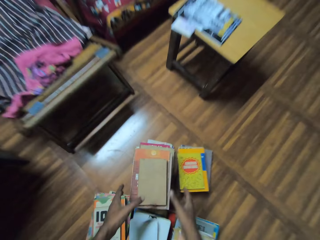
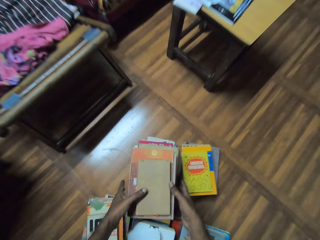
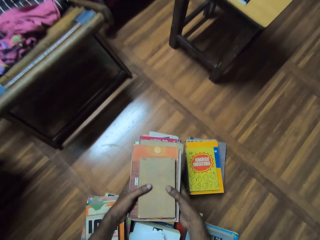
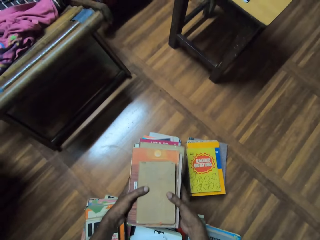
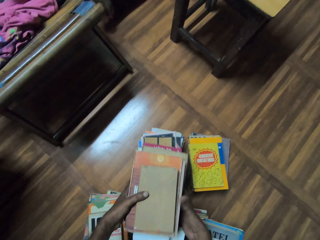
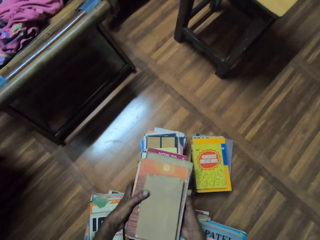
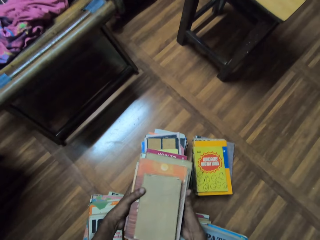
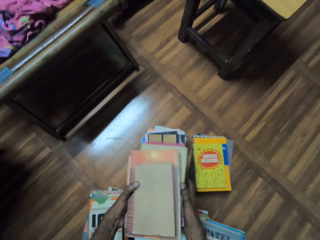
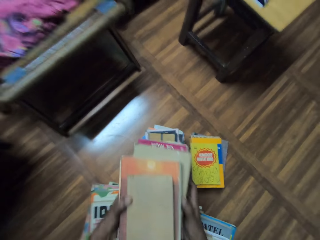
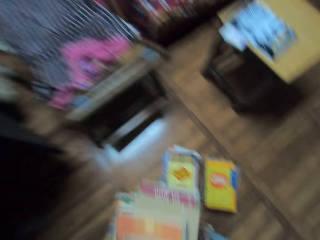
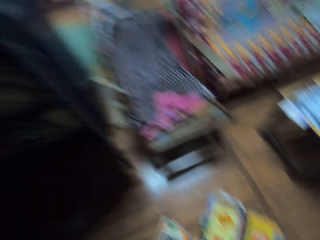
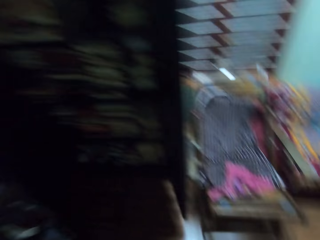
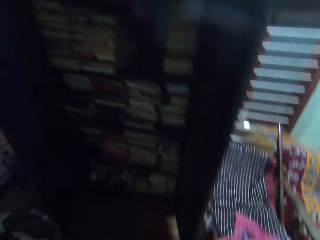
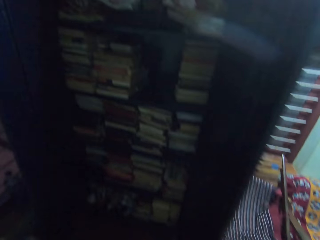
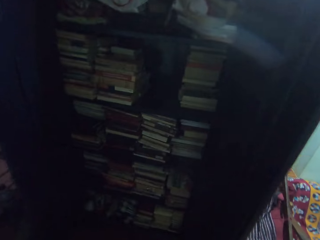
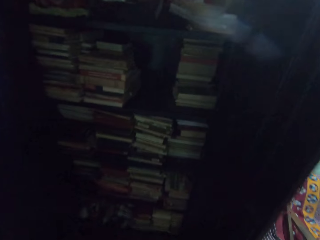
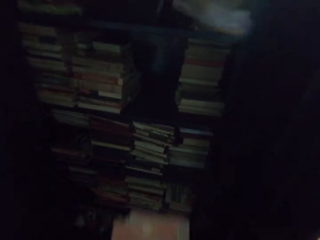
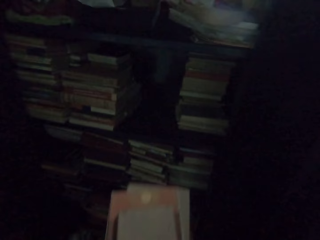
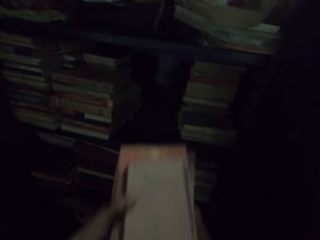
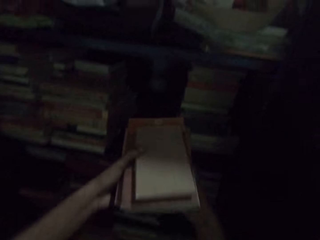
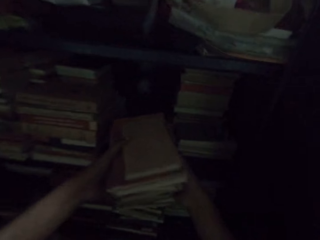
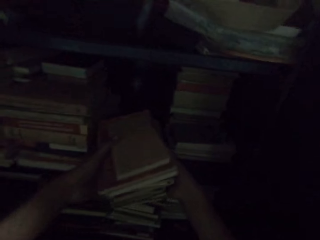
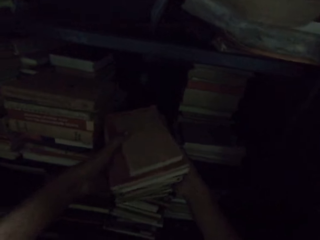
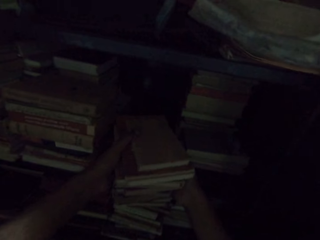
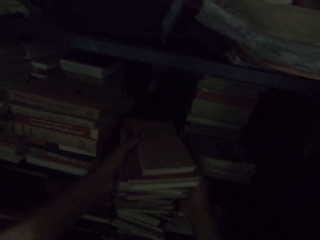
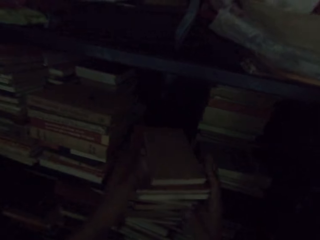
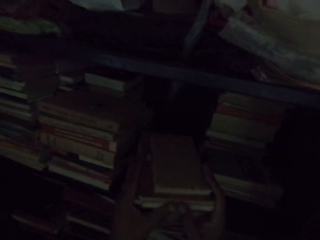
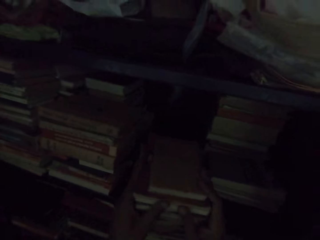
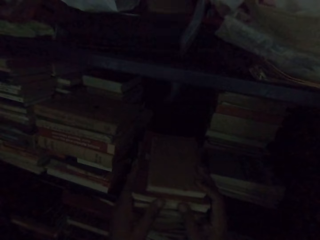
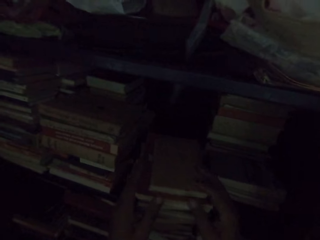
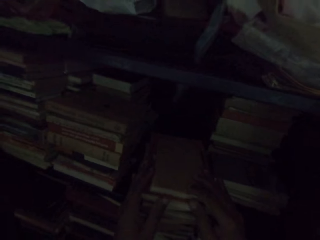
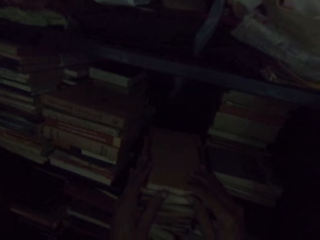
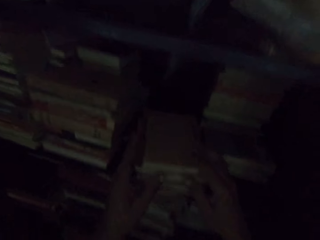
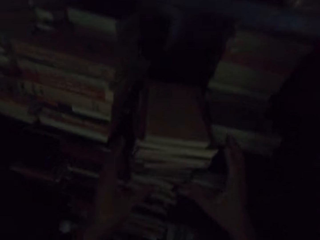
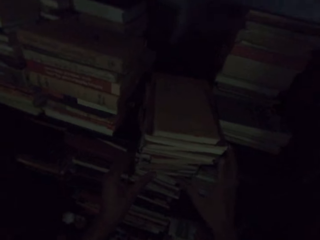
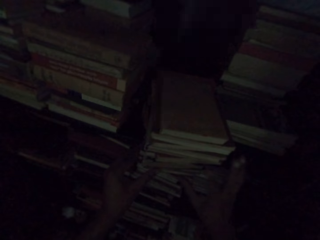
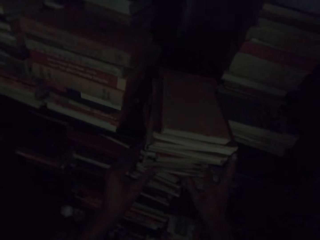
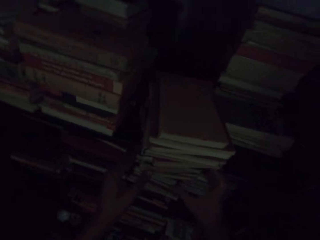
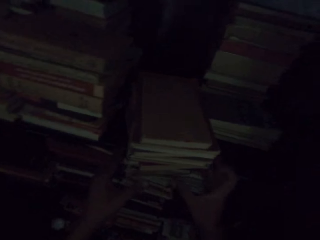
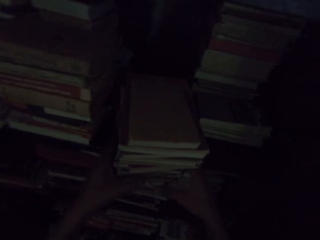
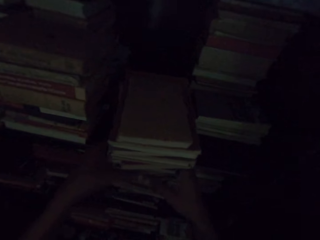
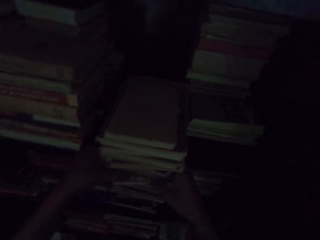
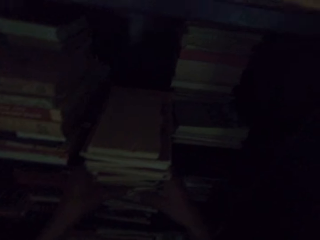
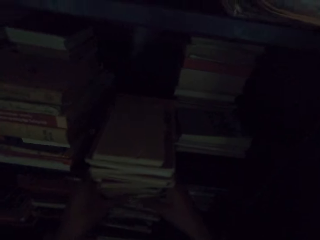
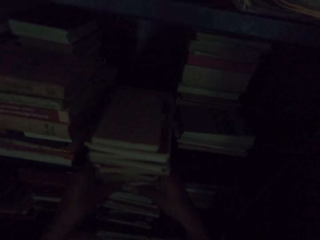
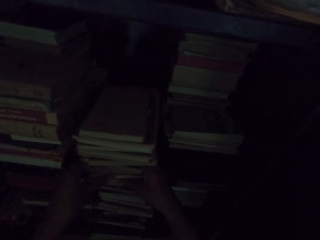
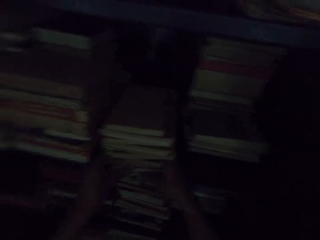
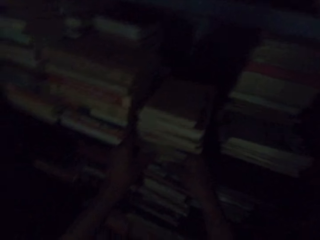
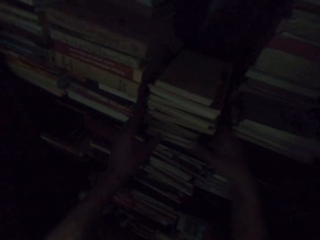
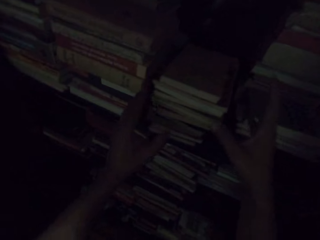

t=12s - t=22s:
The camera wearer picks books on the floor. They walk to the book shelf. They arrange the books in the shelf.

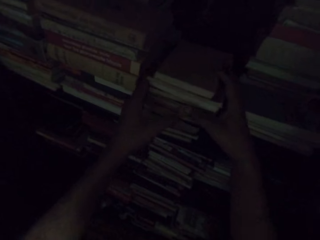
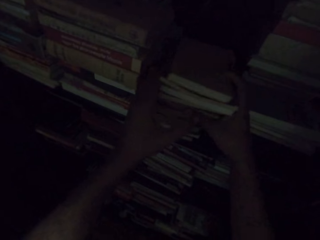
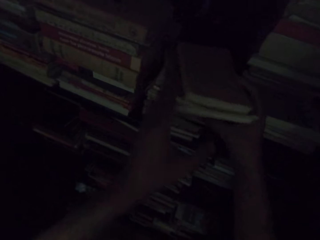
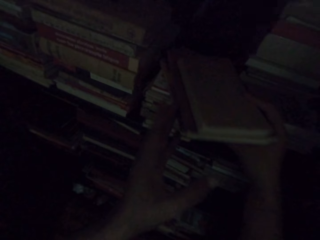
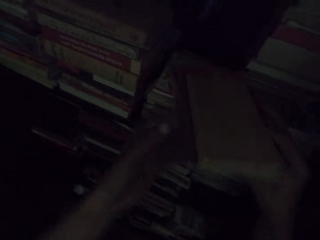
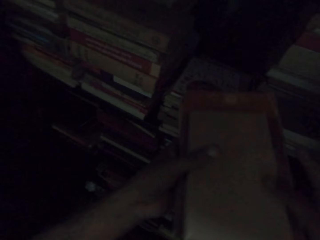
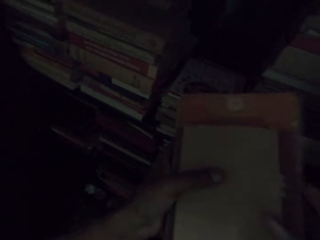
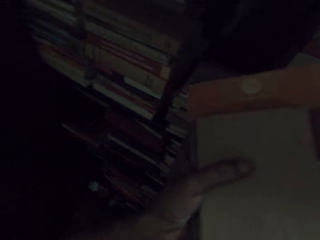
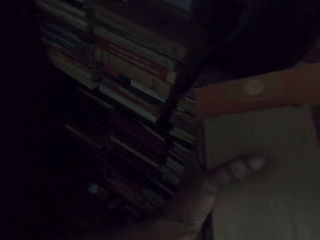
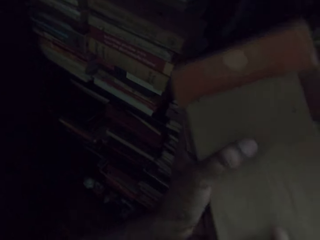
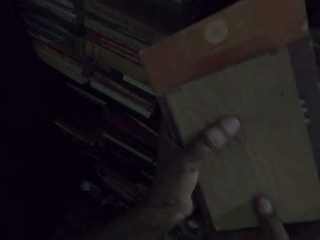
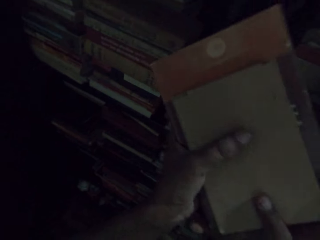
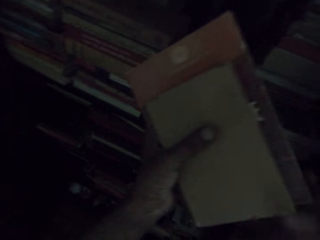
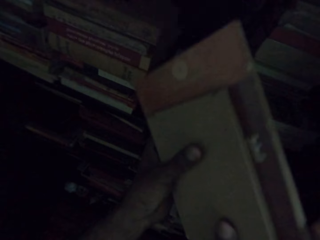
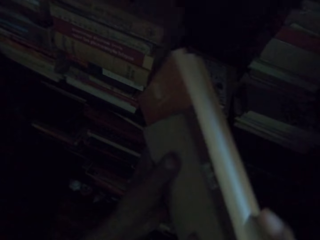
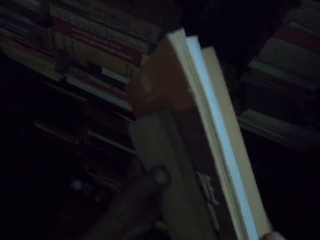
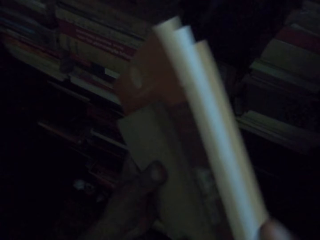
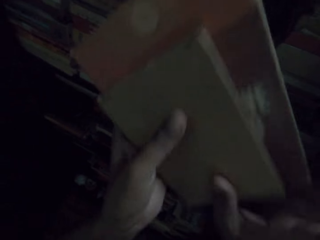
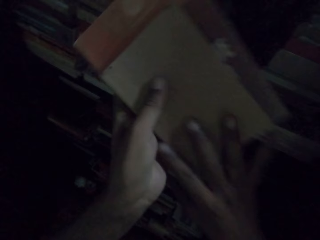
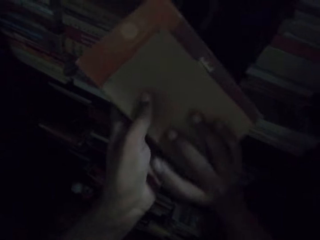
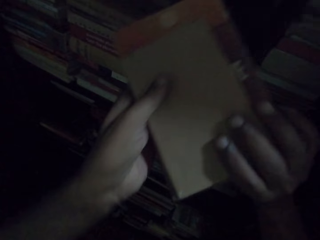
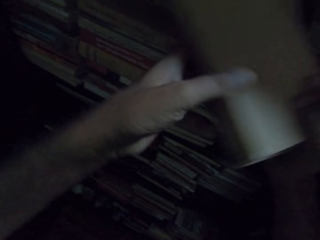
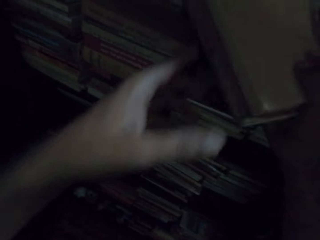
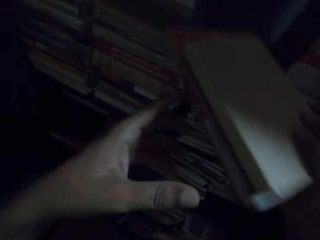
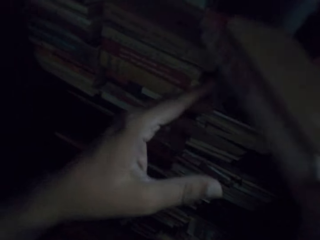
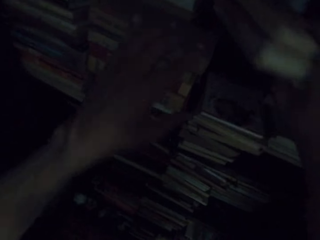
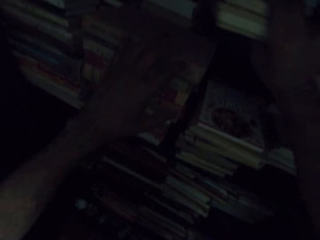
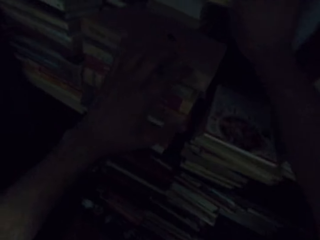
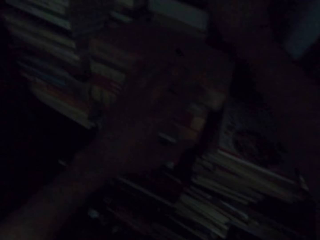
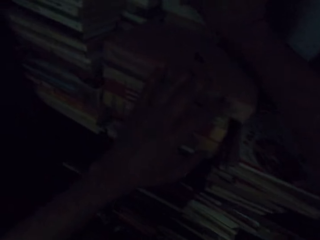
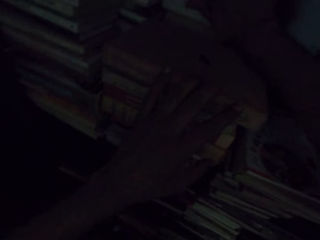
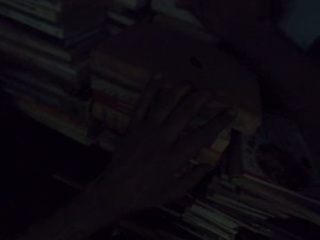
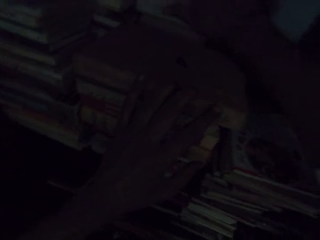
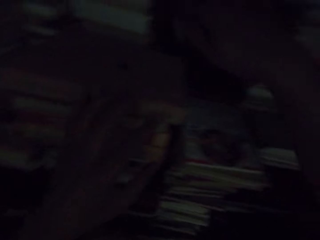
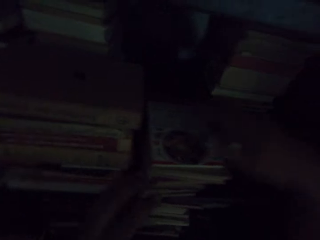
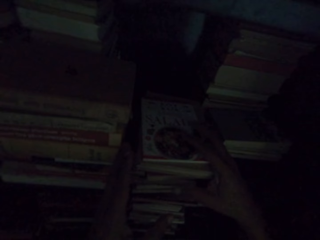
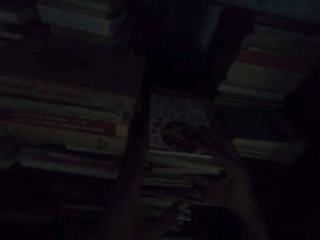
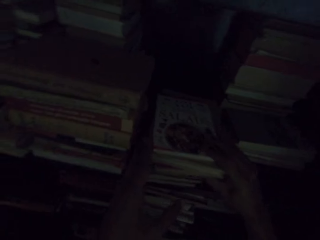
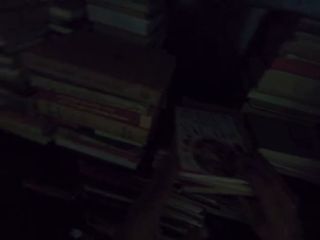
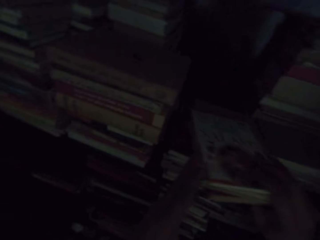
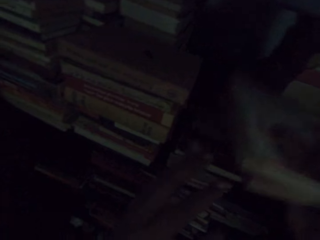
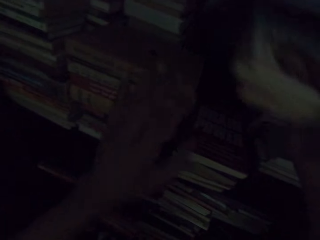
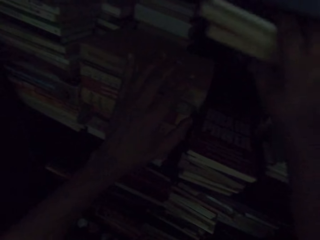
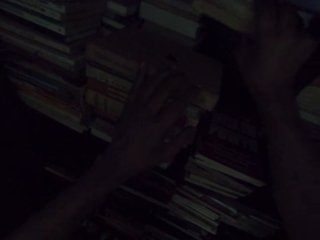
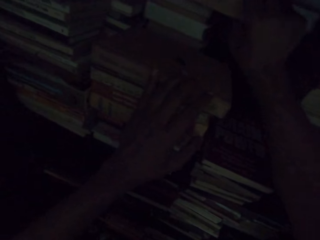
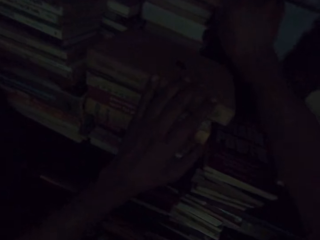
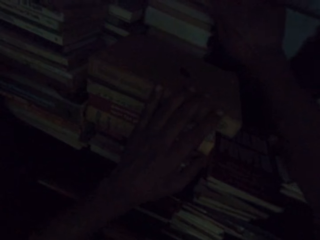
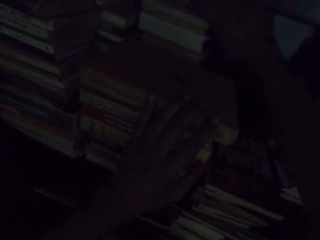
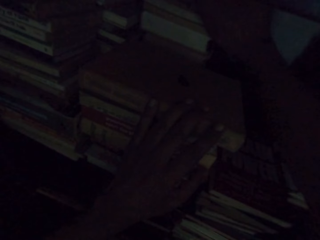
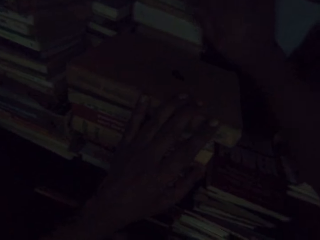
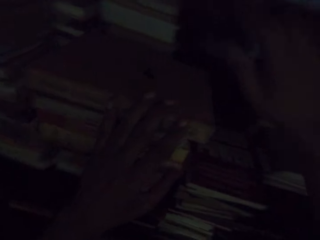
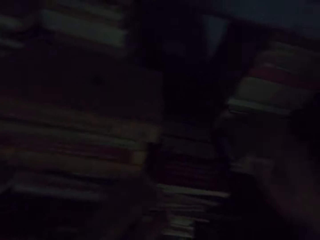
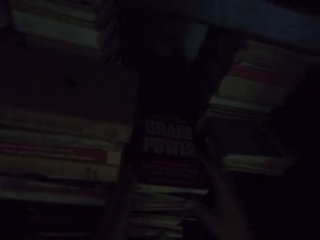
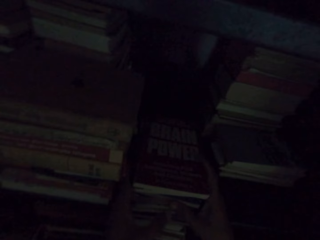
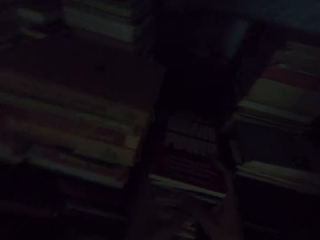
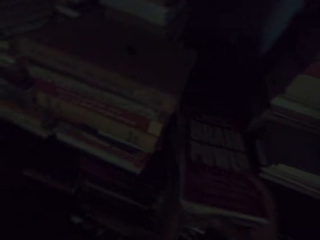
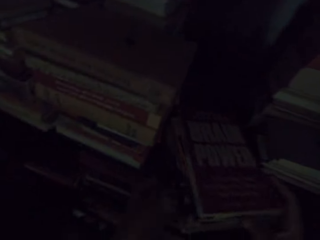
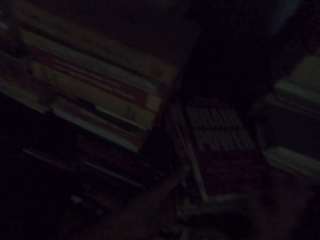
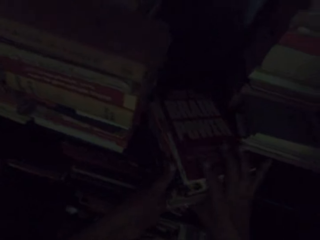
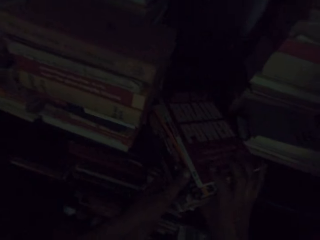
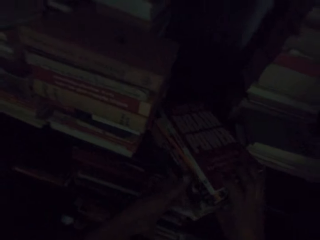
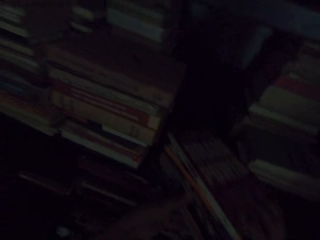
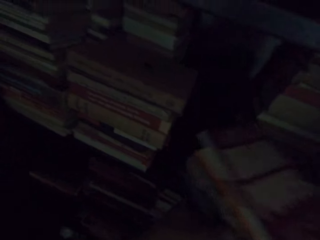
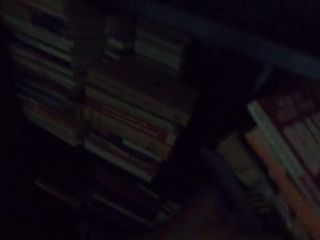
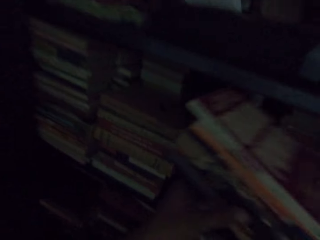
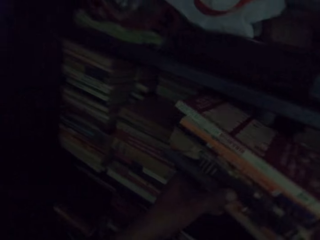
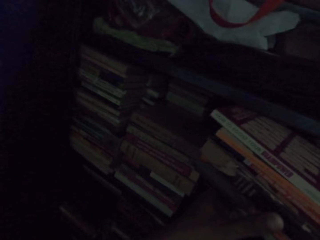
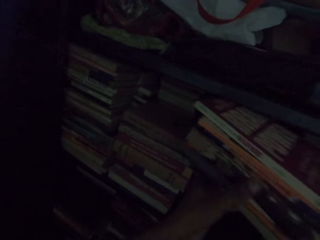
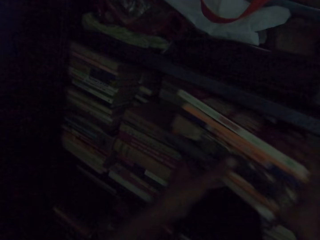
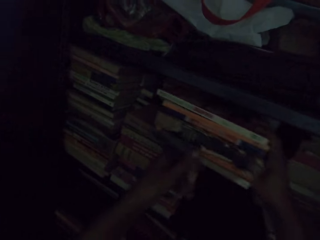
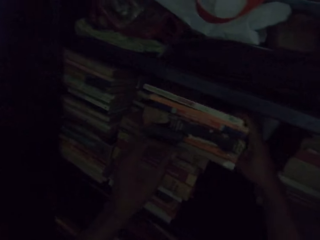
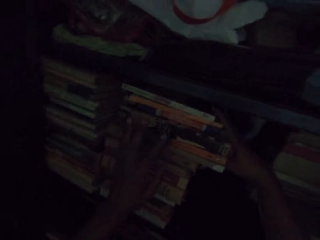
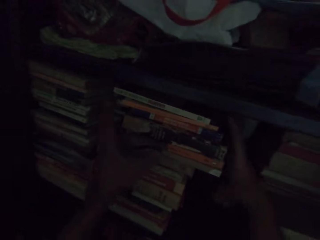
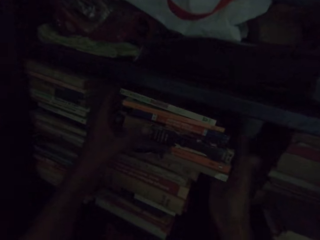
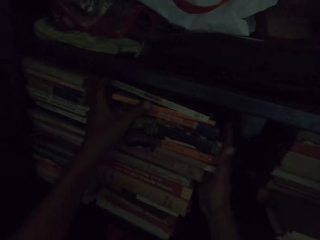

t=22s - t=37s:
The camera wearer picks books on the shelf. They stare at the books. They arrange the books in the shelf.
